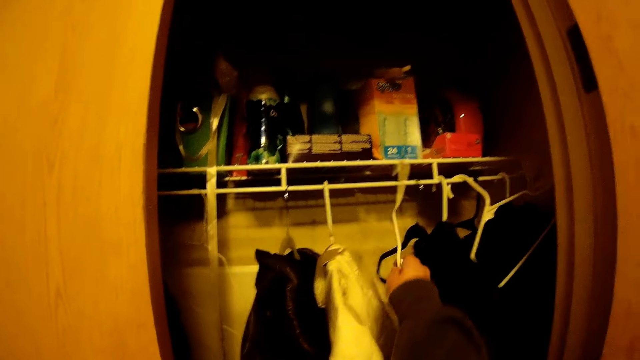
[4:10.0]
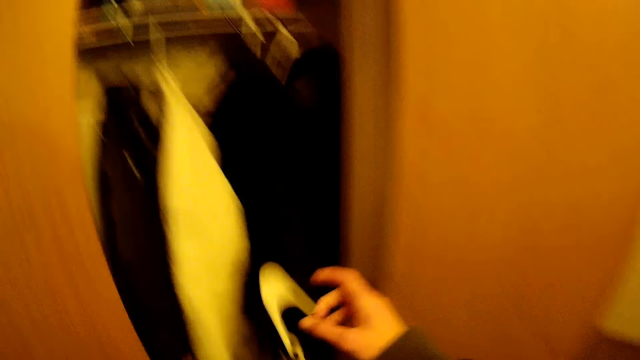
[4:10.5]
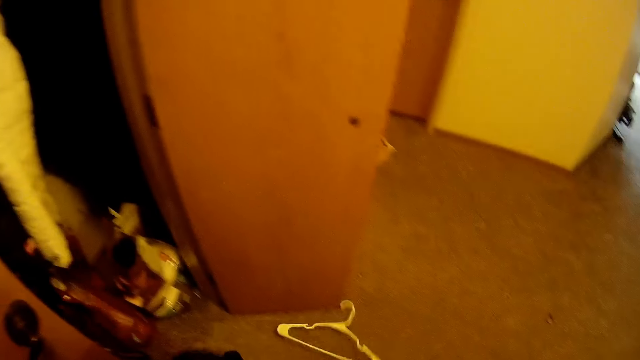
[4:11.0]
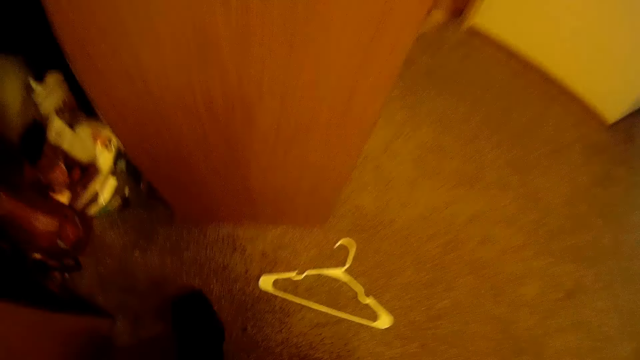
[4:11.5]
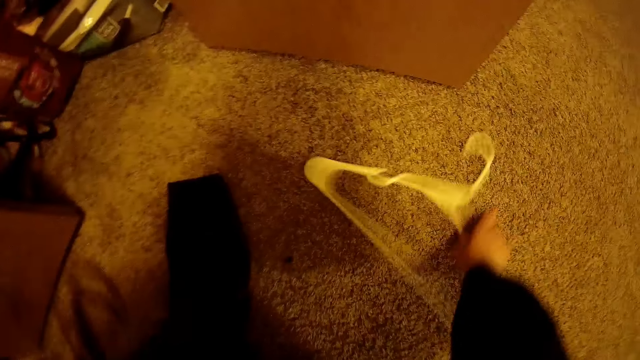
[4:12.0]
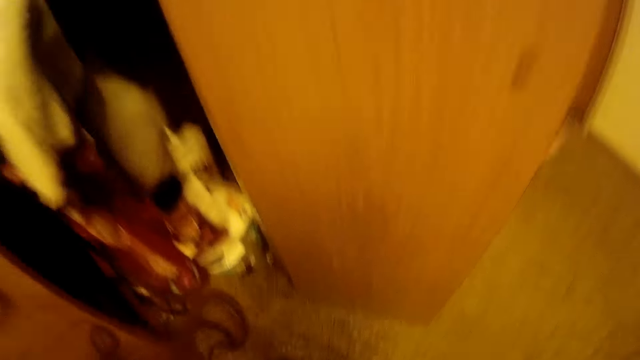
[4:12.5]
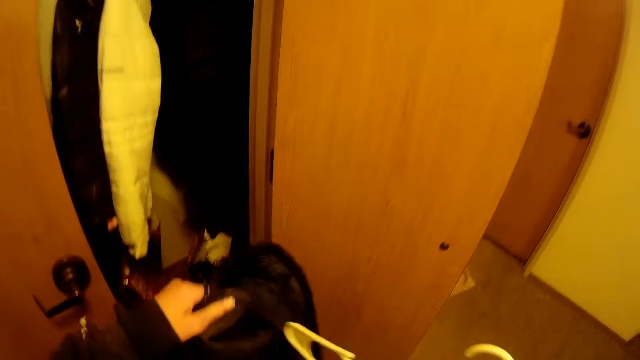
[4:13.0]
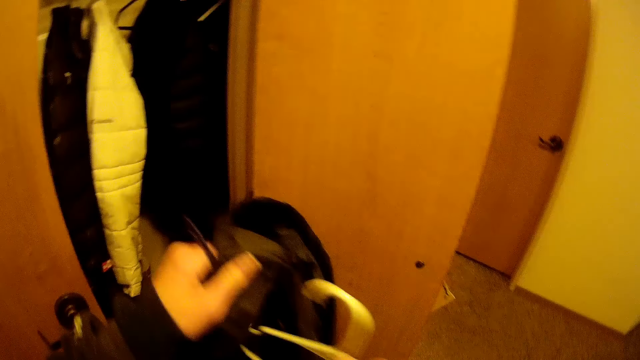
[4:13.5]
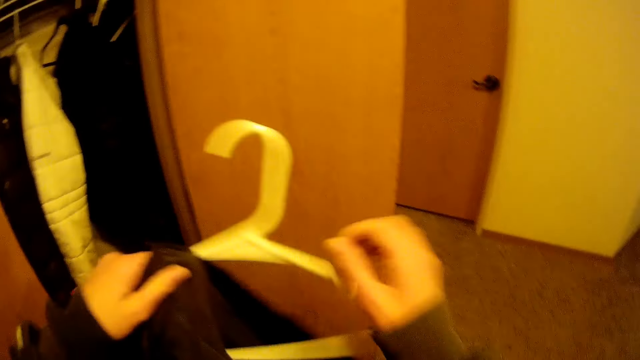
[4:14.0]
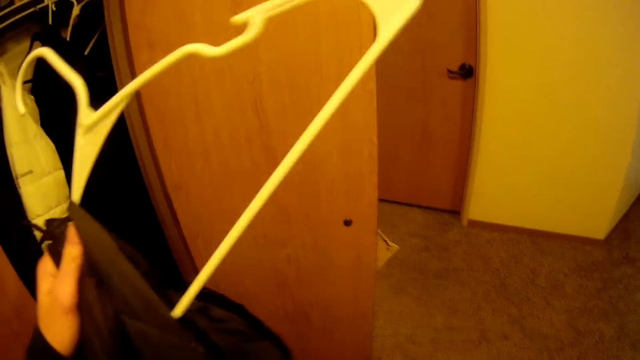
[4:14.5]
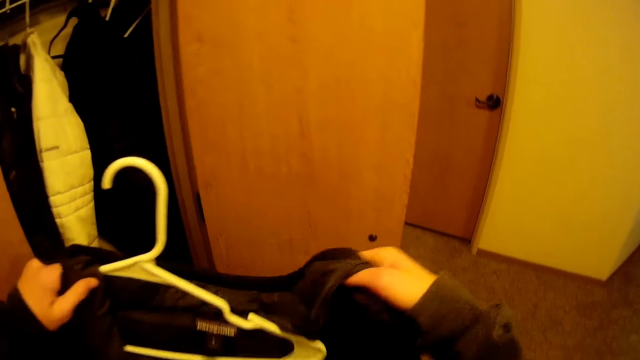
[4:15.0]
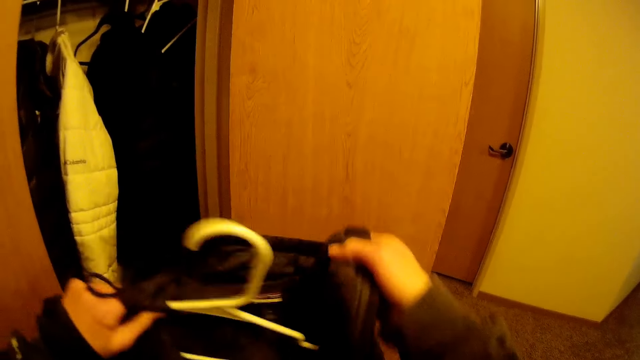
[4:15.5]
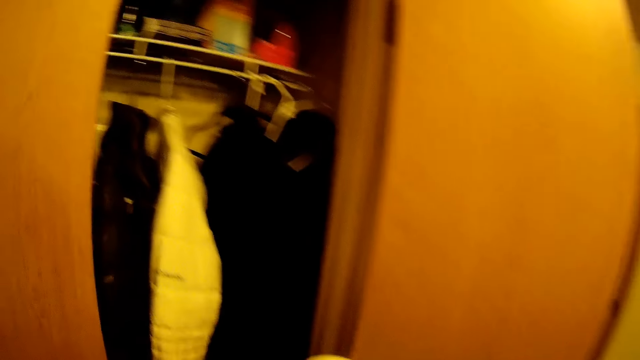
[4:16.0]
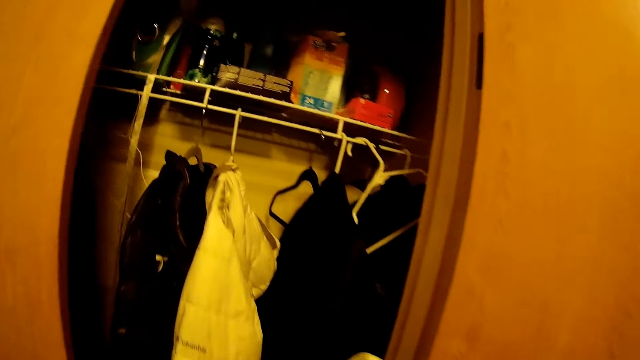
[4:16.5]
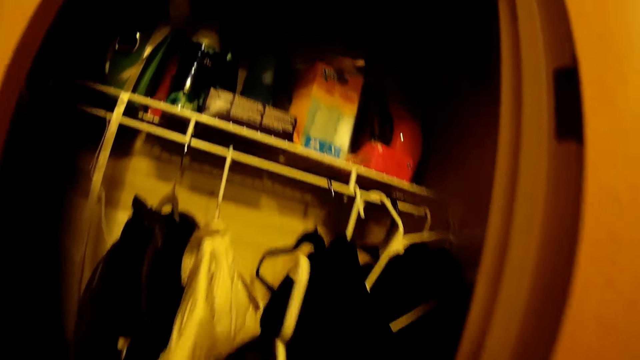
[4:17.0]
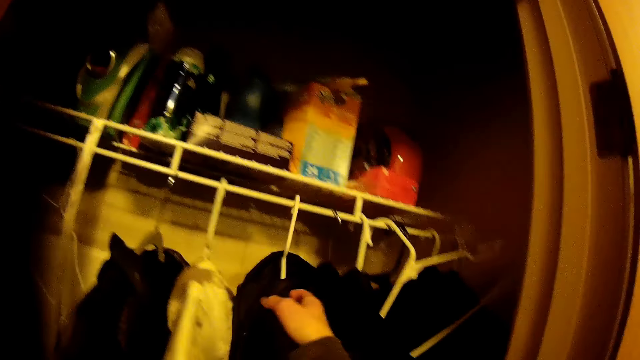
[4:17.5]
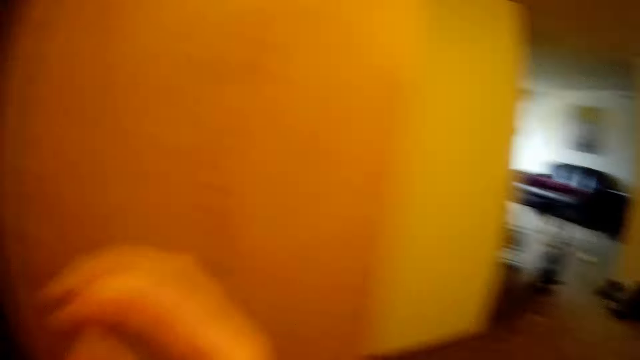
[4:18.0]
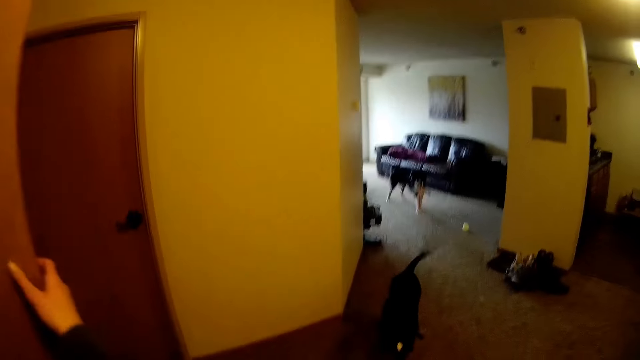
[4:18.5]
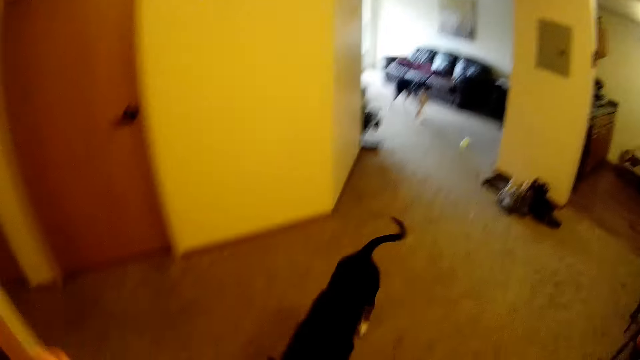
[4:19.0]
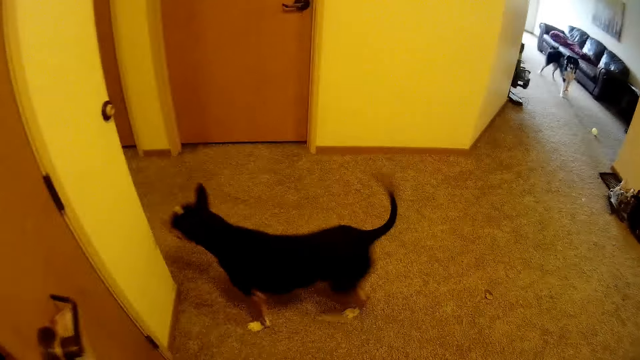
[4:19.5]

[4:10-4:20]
The camera wearer picks a hanger from the wardrobe. She drops the hanger on the floor. She picks the hanger from the floor. She puts her jacket on the hanger. She hangs the hanger in the wardrobe. She closes the wardrobe.

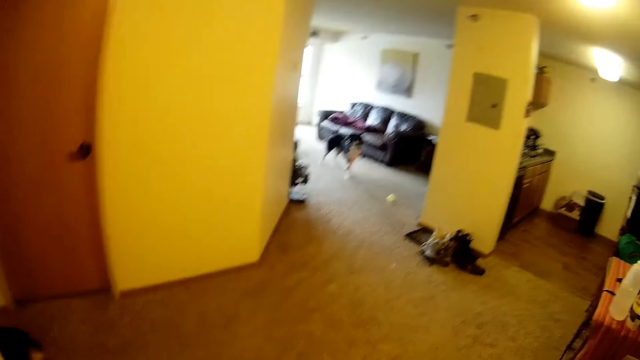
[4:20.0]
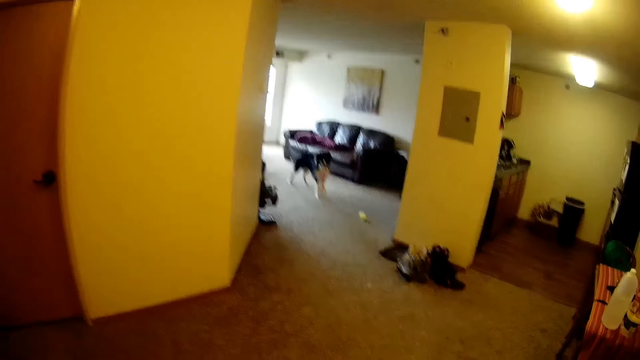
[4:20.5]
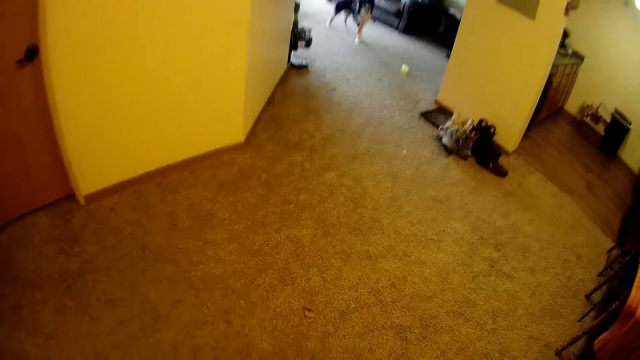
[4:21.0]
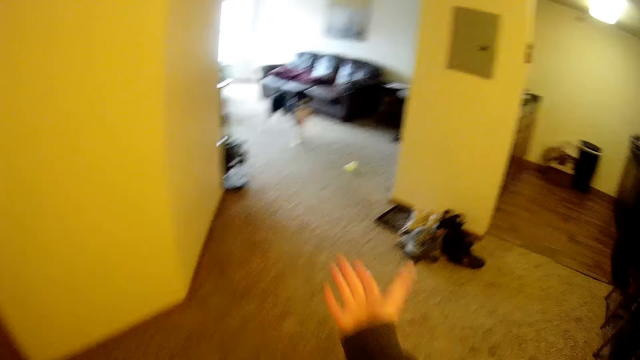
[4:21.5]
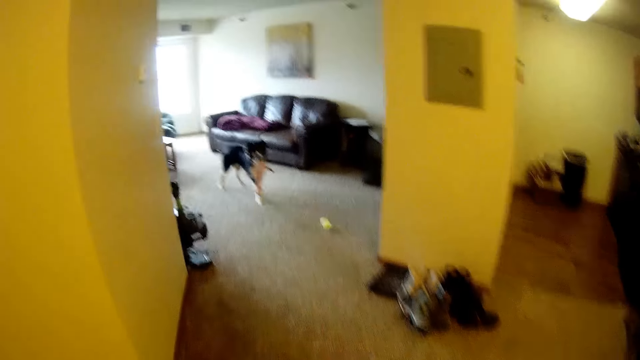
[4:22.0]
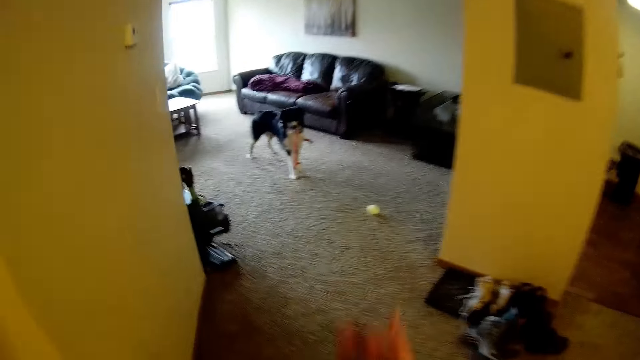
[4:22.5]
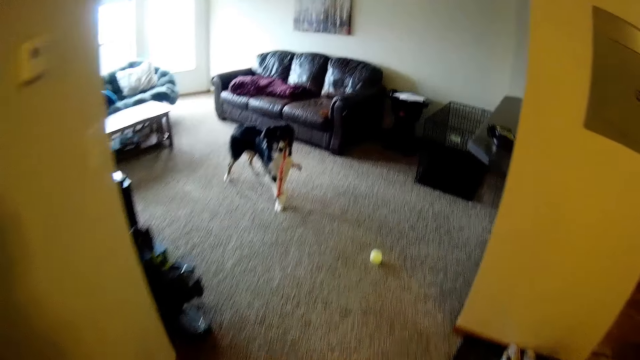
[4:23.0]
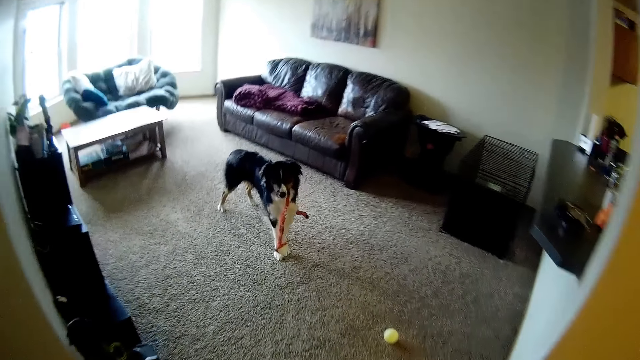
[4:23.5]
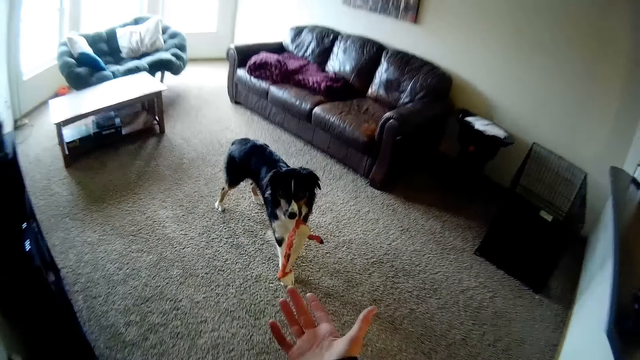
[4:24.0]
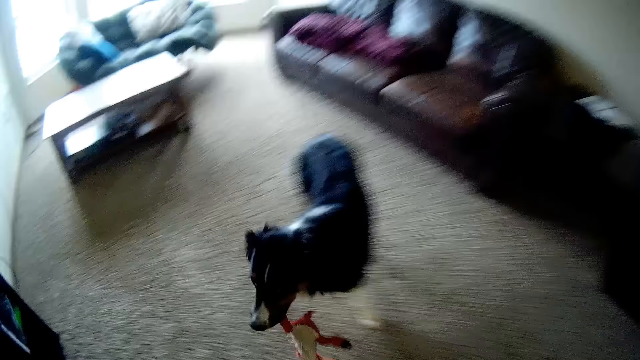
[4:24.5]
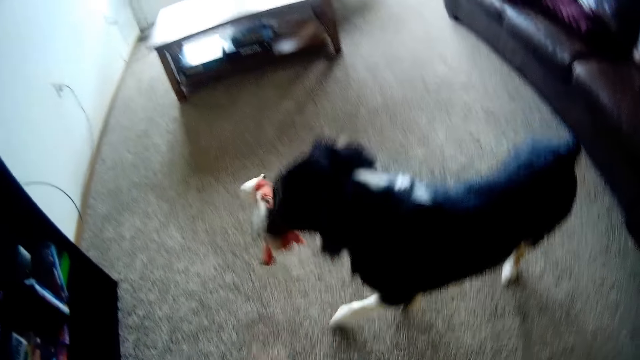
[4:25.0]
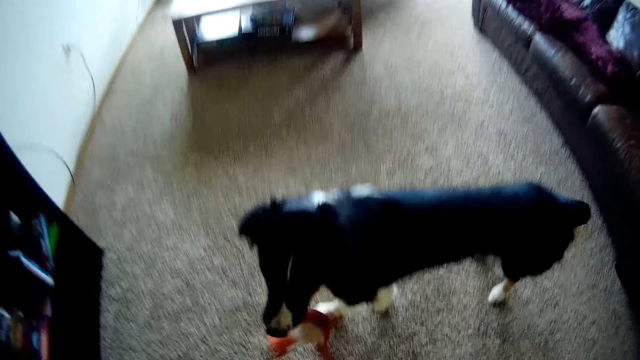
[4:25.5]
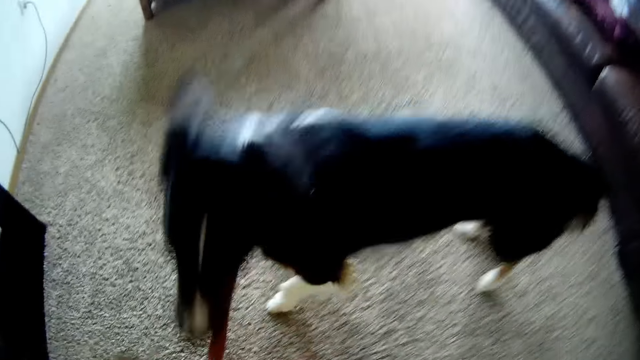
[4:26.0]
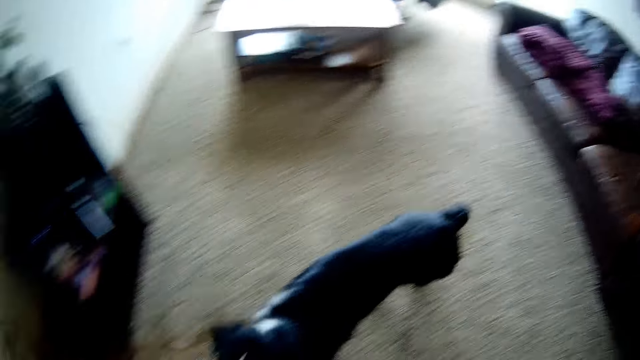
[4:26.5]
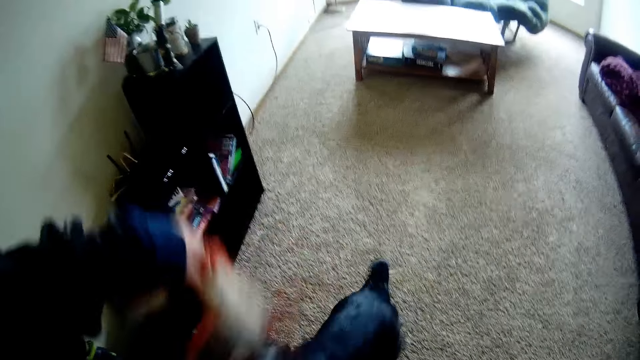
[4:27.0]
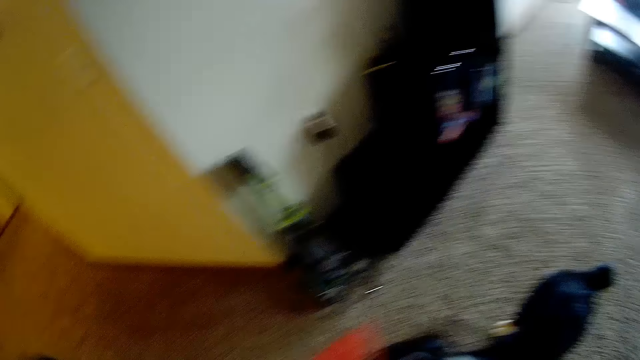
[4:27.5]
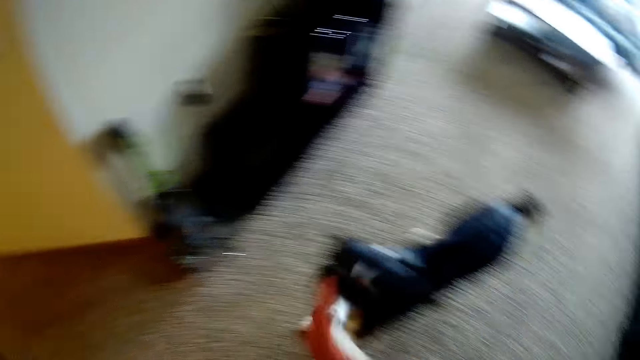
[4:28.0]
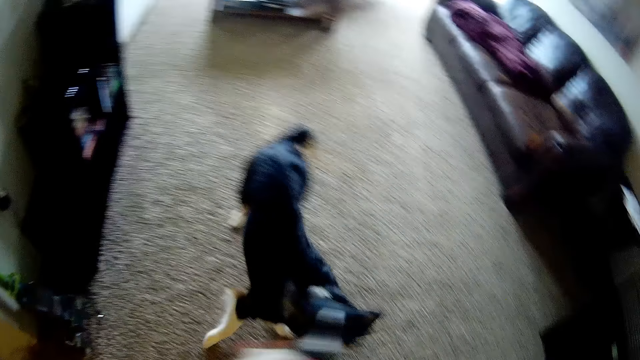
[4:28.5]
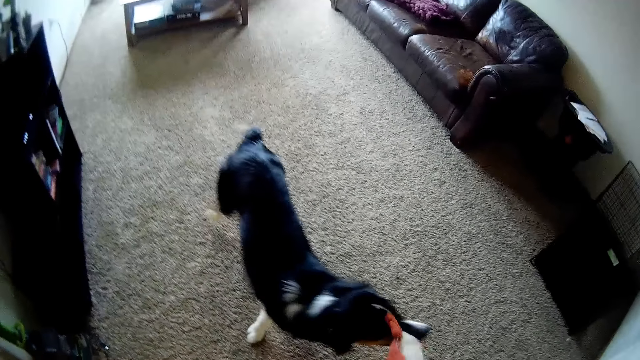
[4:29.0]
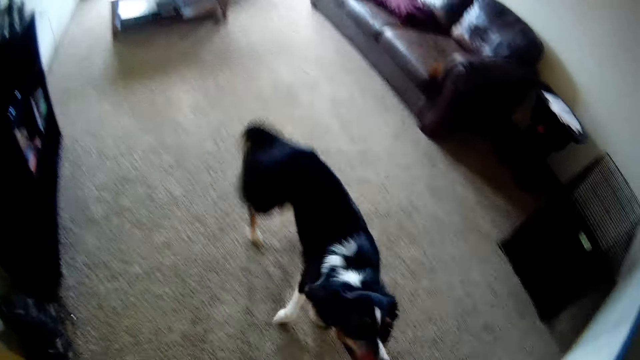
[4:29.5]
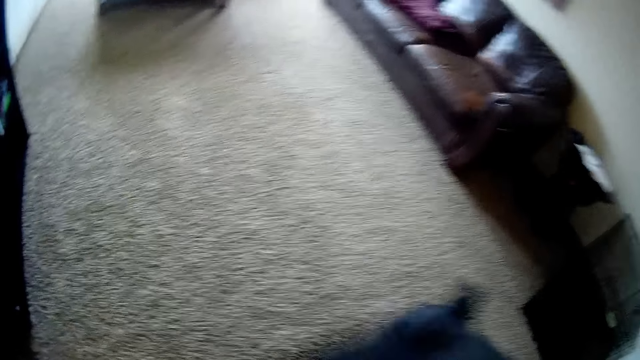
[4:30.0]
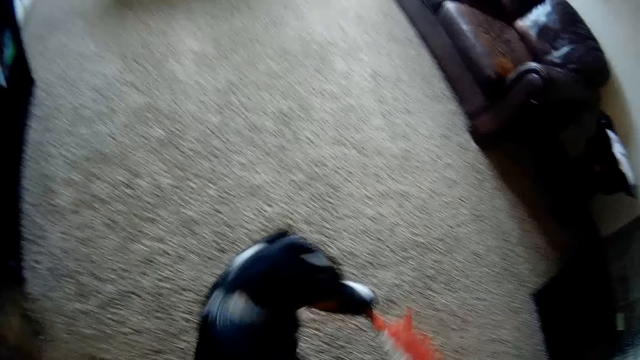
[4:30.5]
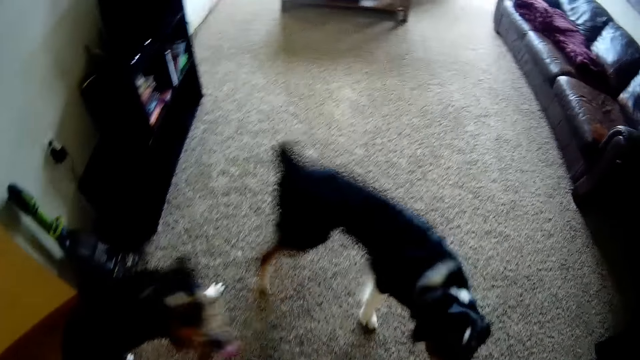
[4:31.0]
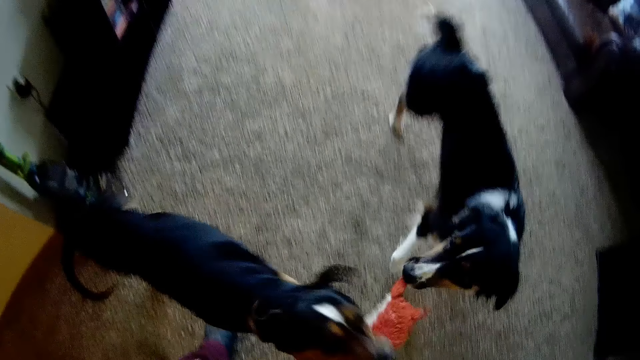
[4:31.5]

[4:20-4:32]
A dog walks into a passage. The camera wearer walks into the living room towards the other dog. She raises her hand repeatedly. She plays with the other dog with the cloth. She raises the stuffed animal, and moves the stuffed animal.
